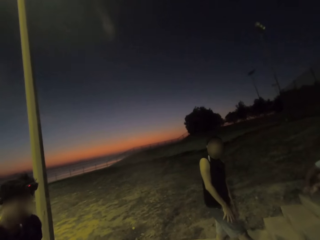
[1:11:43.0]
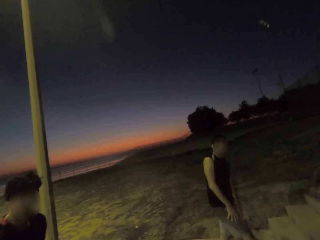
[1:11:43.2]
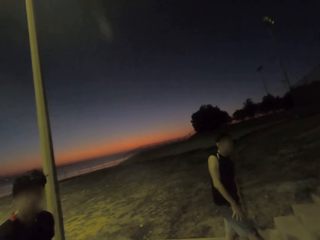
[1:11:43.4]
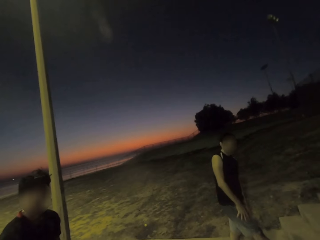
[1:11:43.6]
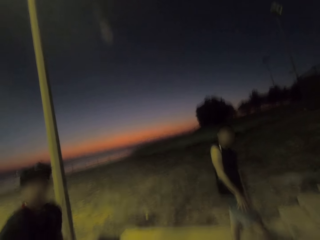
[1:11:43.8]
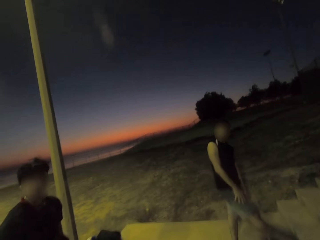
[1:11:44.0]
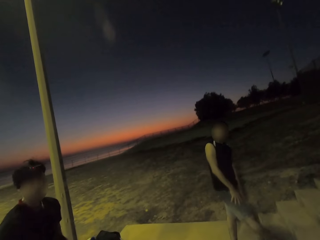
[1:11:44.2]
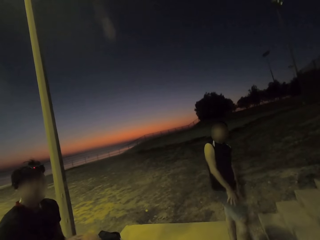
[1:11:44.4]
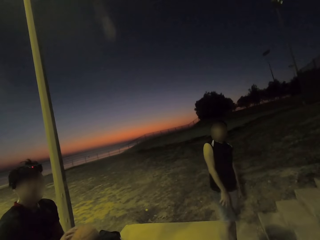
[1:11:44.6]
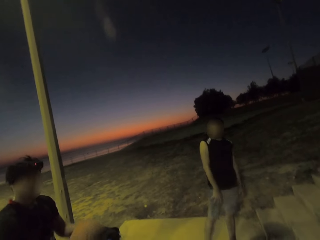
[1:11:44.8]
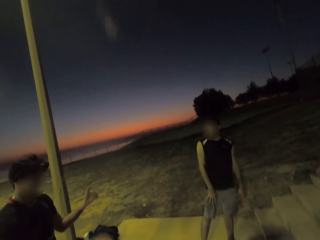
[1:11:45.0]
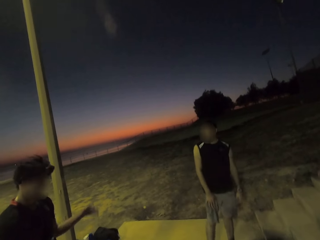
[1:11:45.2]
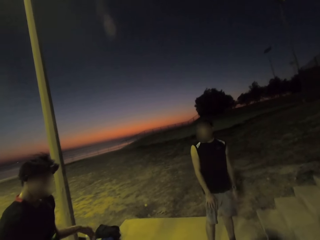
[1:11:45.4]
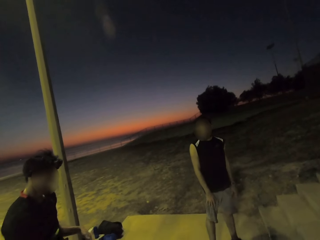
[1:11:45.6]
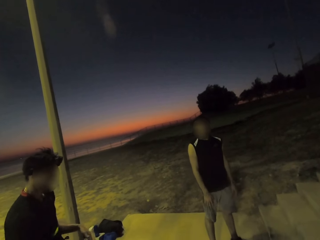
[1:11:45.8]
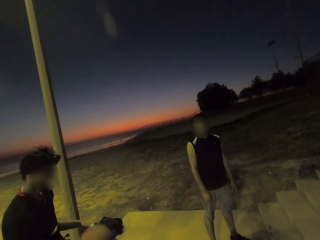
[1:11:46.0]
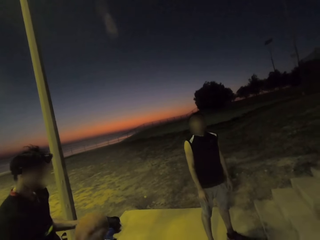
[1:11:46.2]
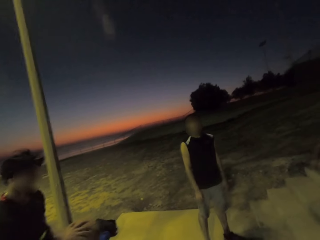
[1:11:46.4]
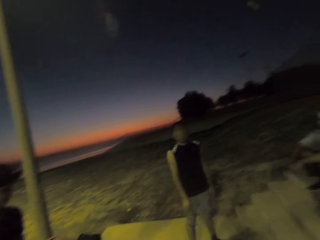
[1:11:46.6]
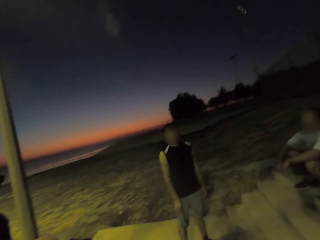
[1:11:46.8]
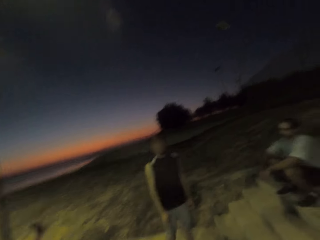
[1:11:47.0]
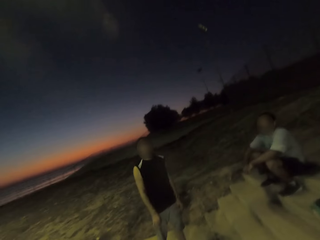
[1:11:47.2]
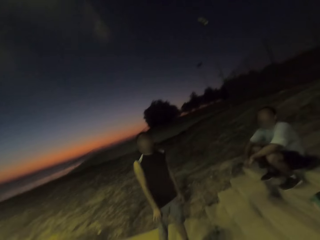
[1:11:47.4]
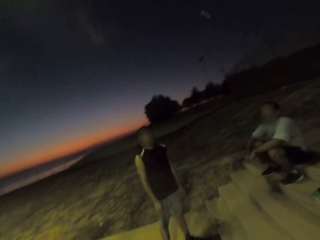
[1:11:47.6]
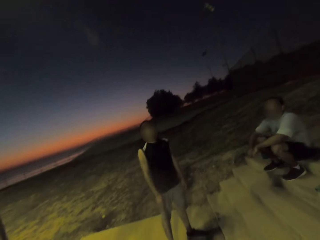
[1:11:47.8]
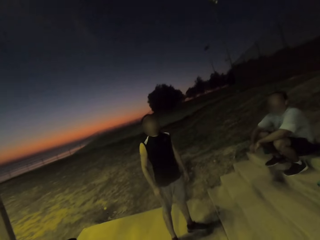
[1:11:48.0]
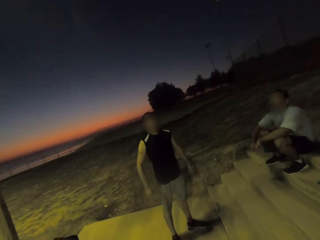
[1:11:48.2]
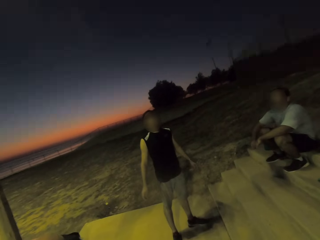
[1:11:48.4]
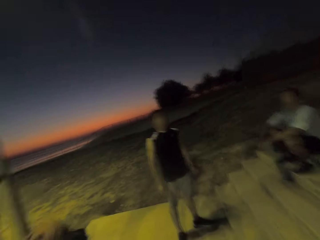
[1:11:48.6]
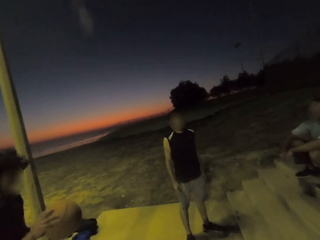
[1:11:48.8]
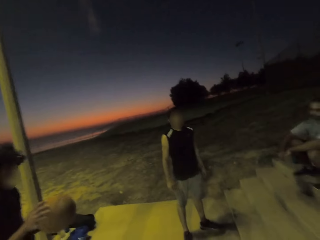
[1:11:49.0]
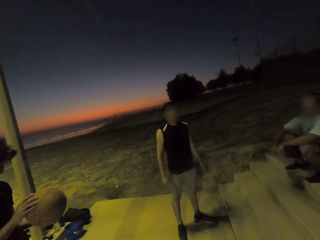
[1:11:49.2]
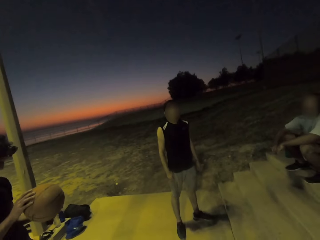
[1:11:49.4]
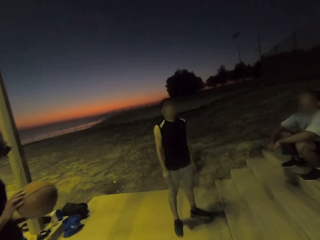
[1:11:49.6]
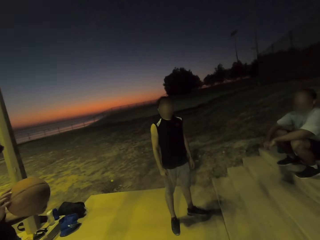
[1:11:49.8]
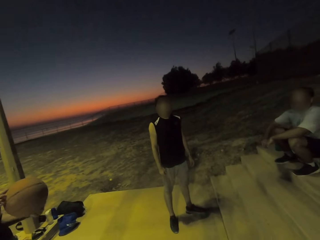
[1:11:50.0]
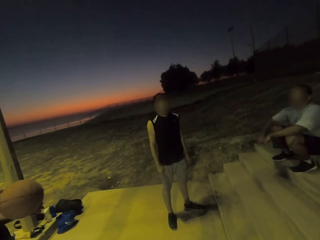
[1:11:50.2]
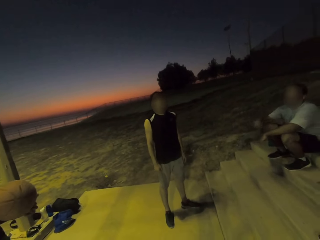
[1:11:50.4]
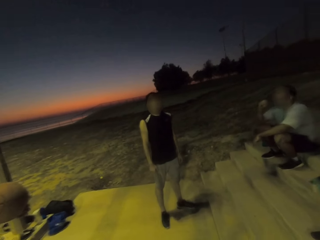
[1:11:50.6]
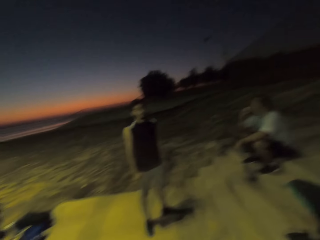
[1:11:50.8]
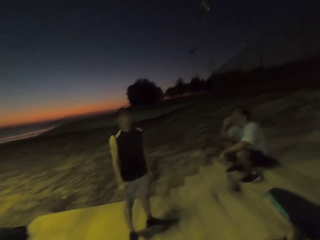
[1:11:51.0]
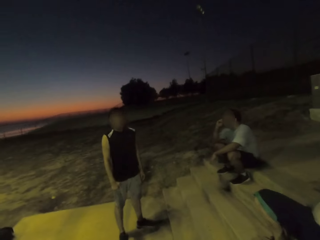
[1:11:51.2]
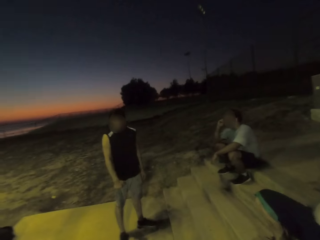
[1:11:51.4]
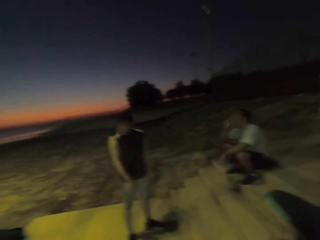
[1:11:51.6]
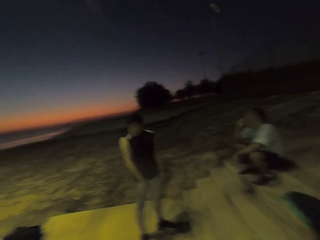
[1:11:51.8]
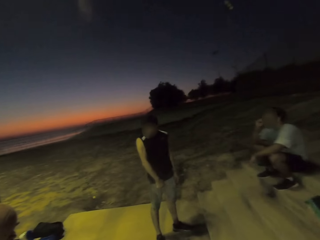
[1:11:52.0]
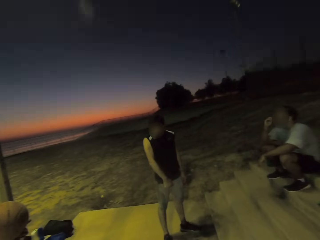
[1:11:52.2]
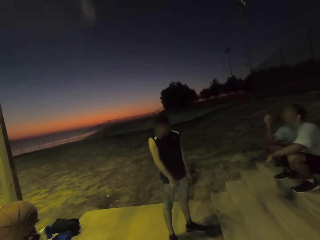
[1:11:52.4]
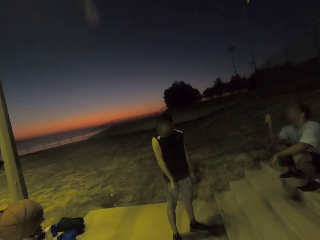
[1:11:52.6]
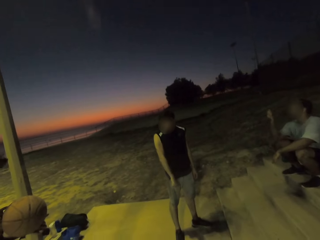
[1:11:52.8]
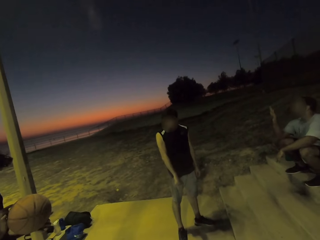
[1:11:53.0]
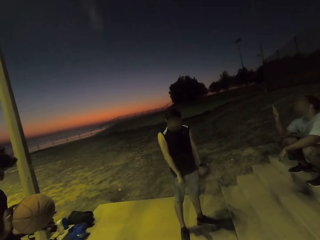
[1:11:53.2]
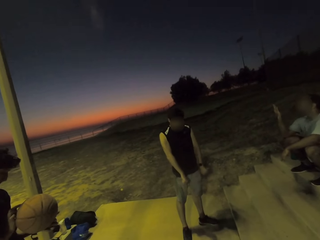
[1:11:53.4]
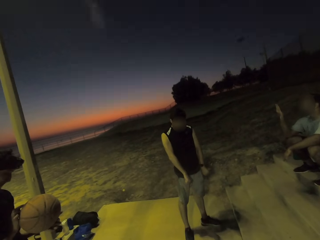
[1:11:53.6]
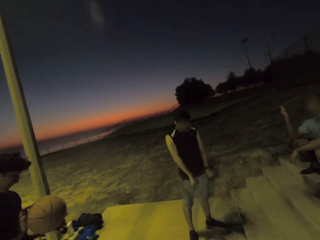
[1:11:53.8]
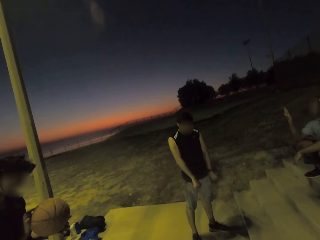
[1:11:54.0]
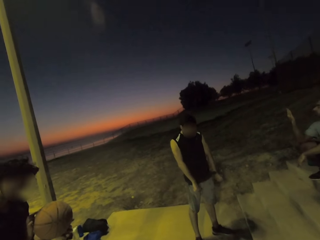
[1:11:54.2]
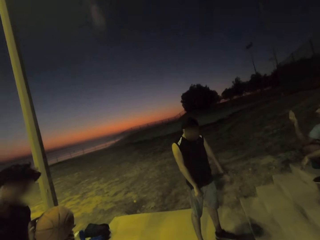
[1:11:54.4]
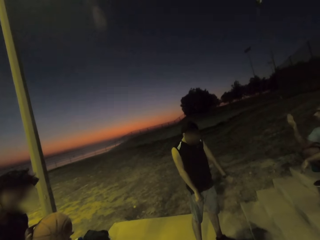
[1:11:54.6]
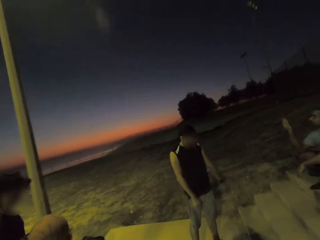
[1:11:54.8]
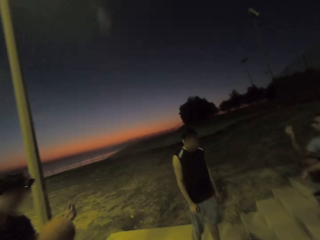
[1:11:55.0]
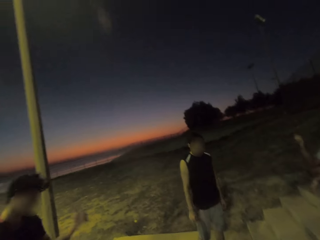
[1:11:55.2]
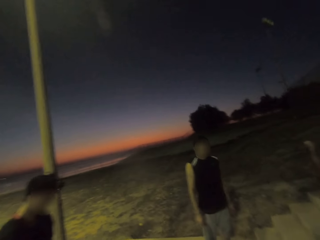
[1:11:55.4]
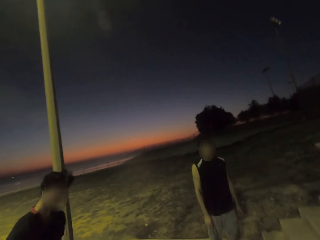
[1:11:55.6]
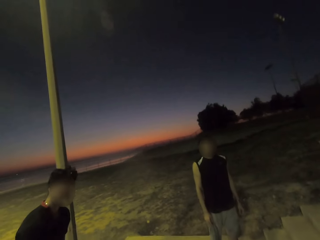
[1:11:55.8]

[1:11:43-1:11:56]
A man dribbles. Another man moves his hands. A third man holds his cheek.

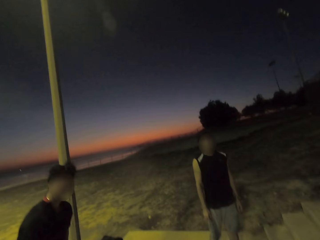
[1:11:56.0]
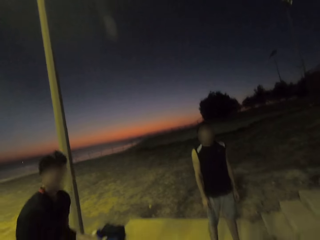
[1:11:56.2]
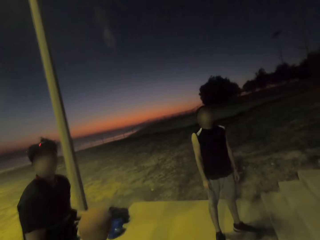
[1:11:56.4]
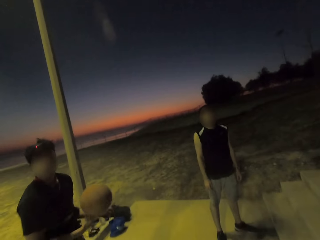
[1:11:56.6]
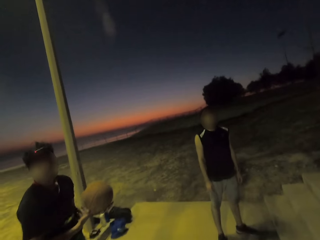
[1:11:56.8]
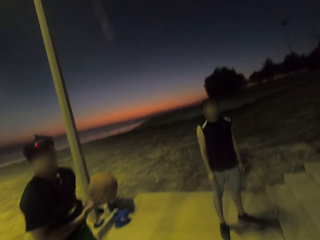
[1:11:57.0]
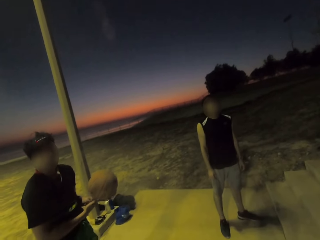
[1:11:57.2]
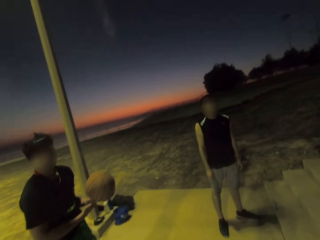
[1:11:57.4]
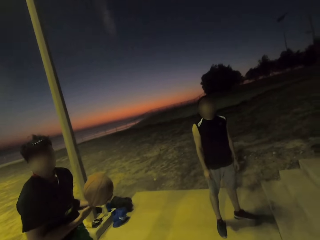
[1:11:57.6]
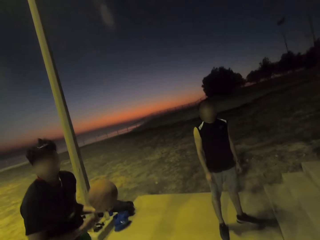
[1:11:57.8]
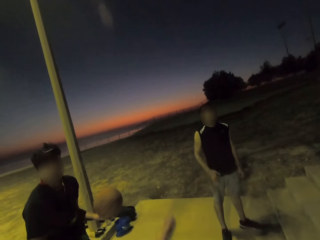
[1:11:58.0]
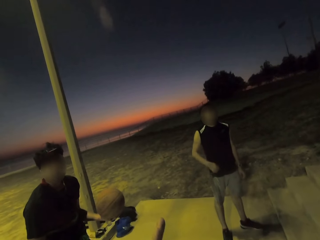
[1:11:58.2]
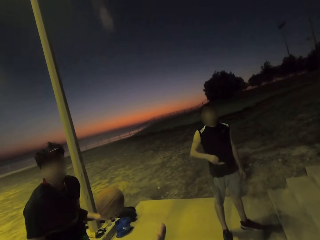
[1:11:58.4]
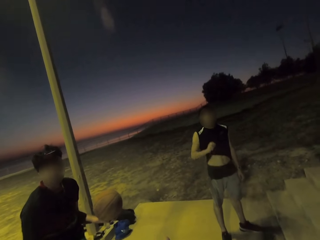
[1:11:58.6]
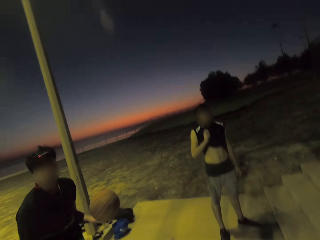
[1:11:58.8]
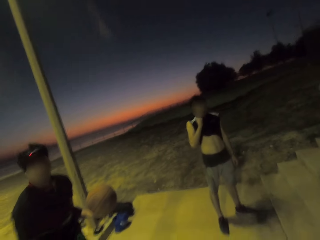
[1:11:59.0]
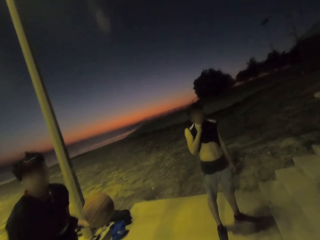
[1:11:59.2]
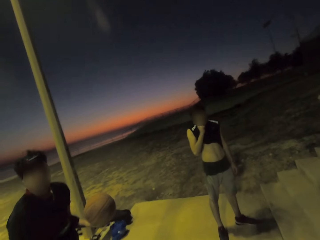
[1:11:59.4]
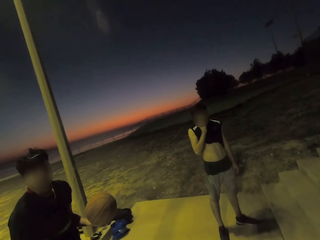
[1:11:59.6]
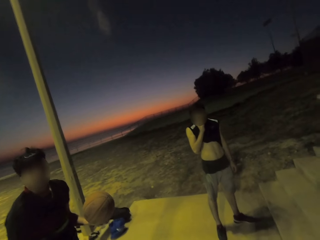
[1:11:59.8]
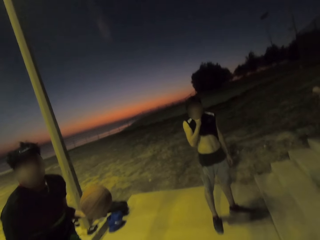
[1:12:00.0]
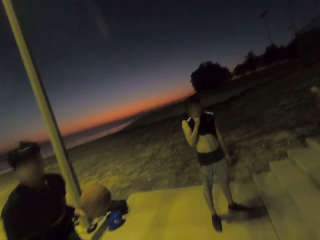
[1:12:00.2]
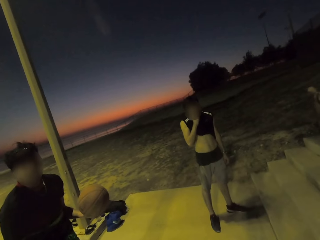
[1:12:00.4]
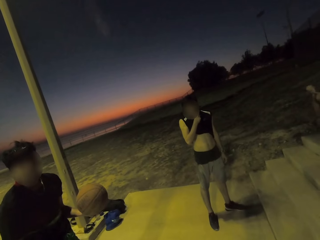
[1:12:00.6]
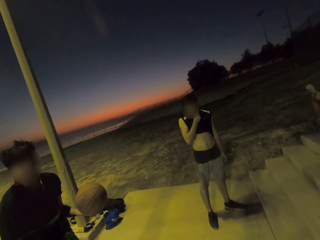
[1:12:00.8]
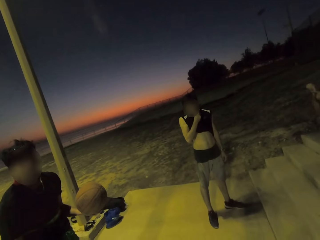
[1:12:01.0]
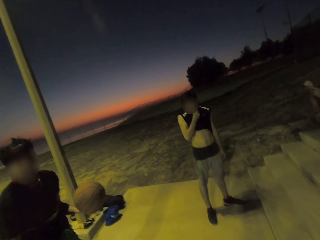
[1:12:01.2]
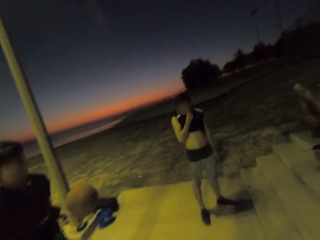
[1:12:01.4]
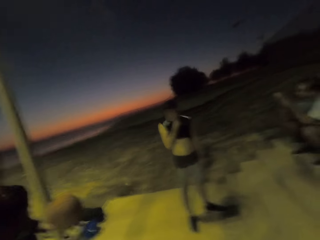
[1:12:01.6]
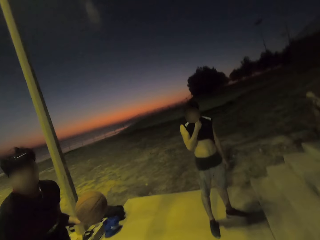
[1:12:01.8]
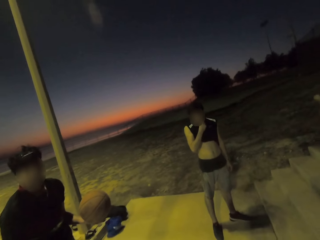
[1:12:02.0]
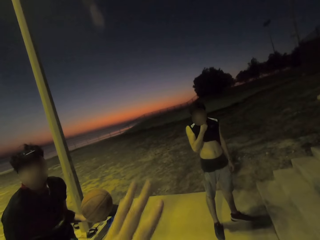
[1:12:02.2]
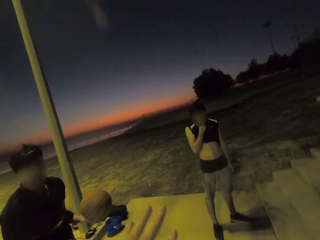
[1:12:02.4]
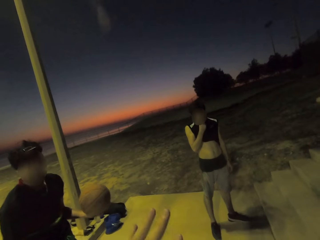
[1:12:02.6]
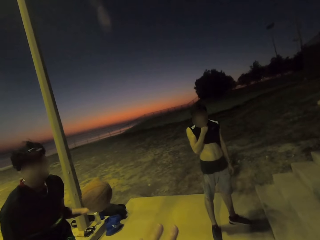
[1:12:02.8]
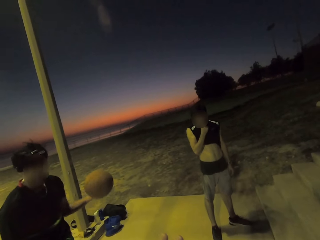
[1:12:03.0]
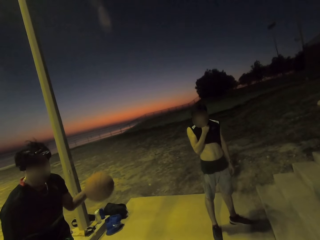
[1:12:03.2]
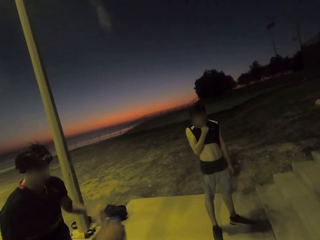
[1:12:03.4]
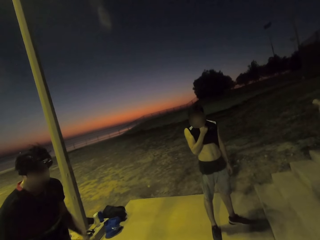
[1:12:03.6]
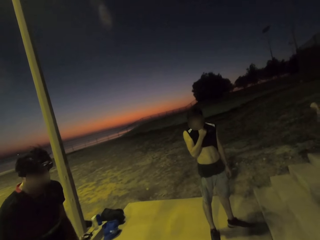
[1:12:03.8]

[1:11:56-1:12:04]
The camera wearer interacts. A man dribbles the ball.
